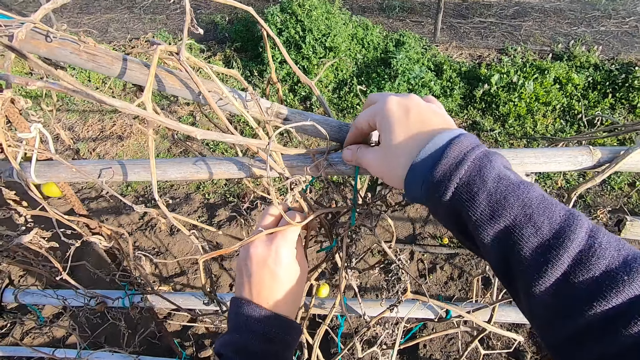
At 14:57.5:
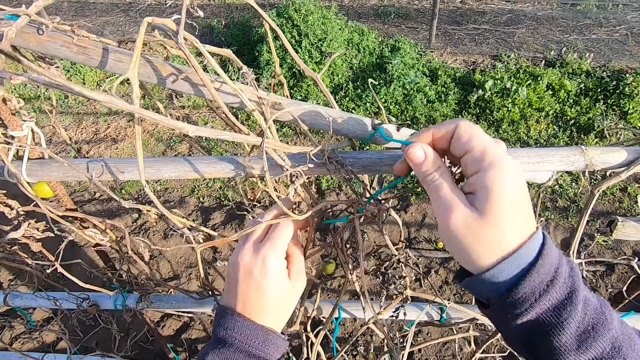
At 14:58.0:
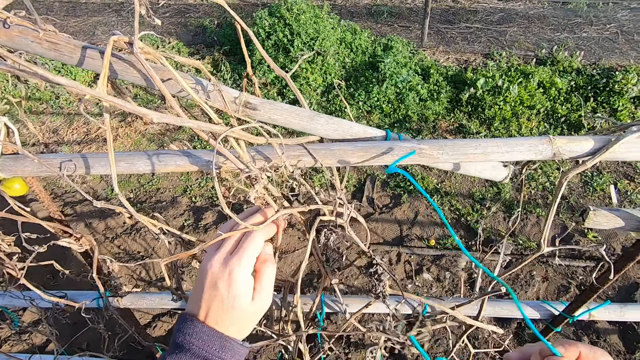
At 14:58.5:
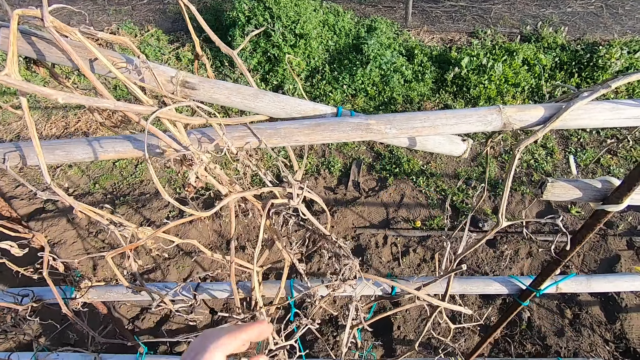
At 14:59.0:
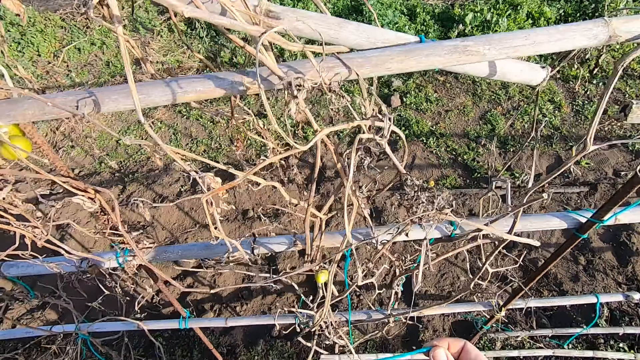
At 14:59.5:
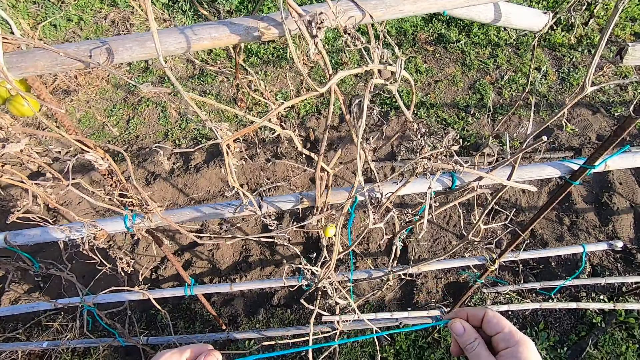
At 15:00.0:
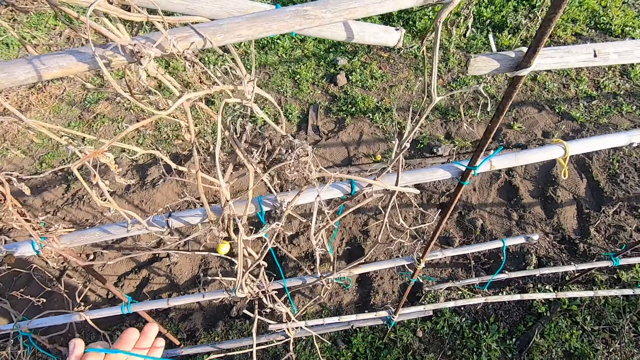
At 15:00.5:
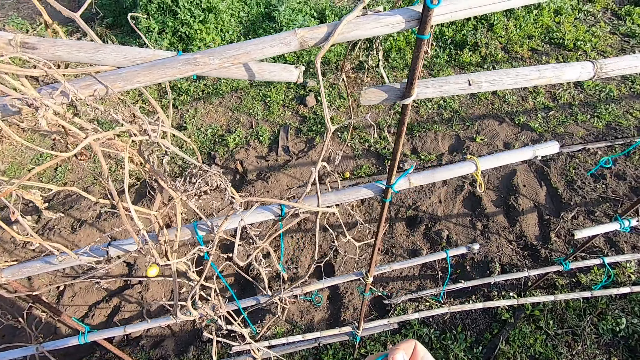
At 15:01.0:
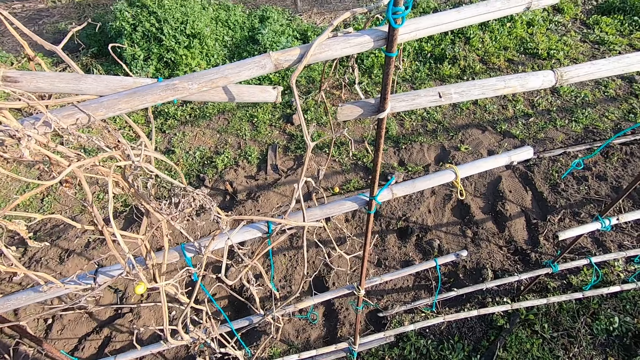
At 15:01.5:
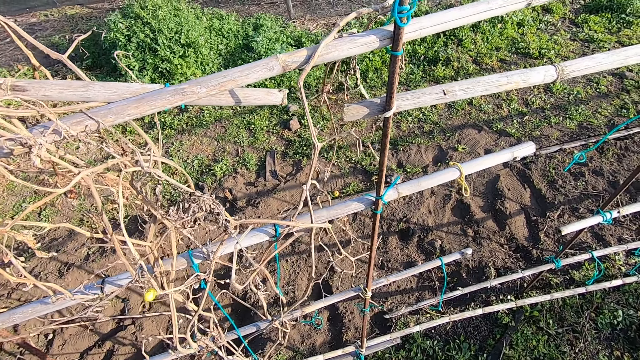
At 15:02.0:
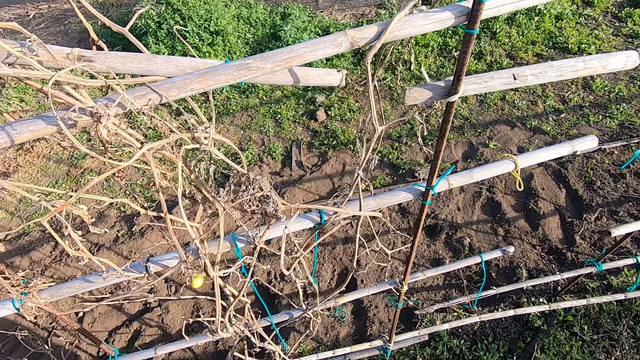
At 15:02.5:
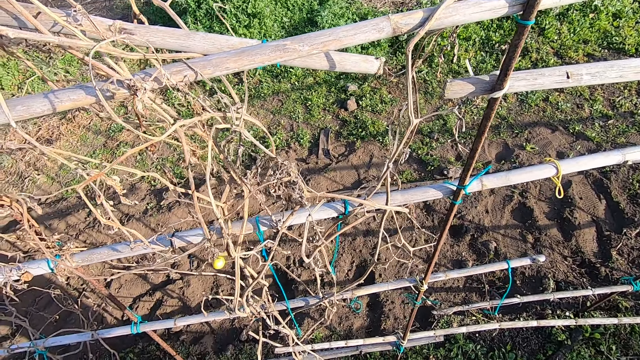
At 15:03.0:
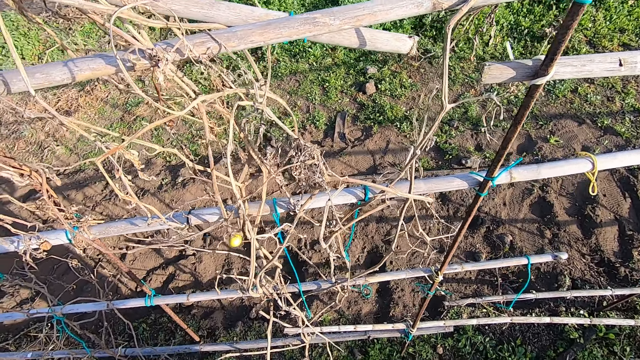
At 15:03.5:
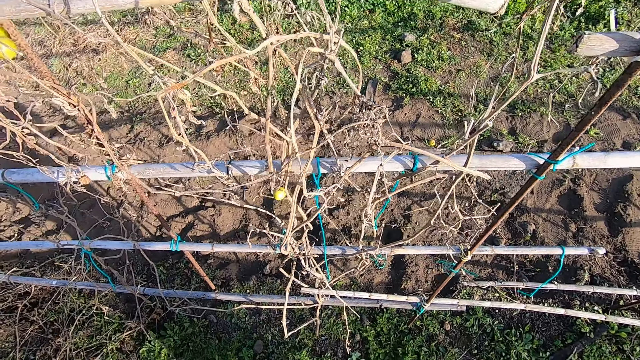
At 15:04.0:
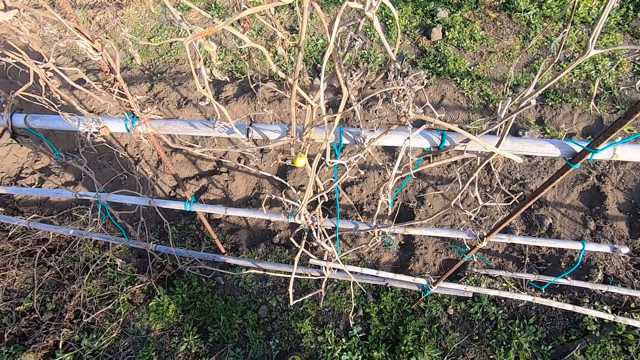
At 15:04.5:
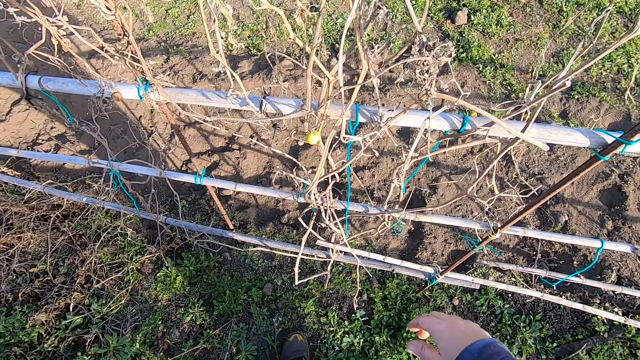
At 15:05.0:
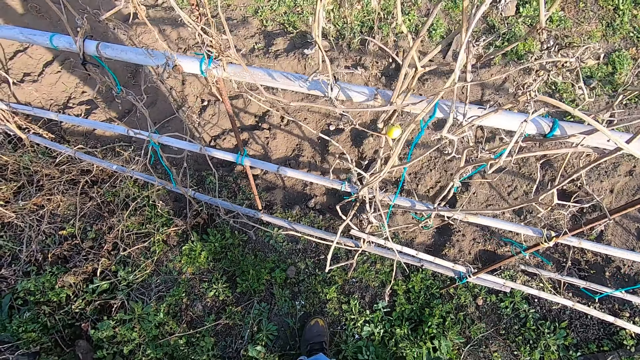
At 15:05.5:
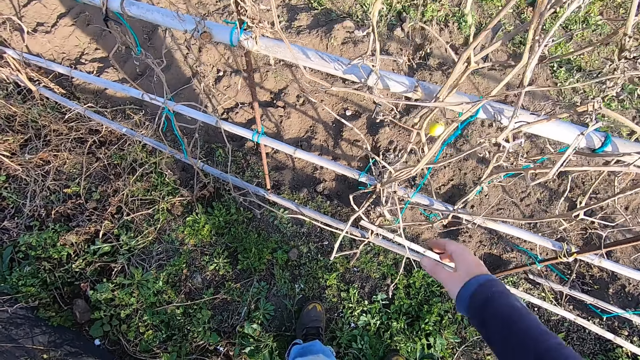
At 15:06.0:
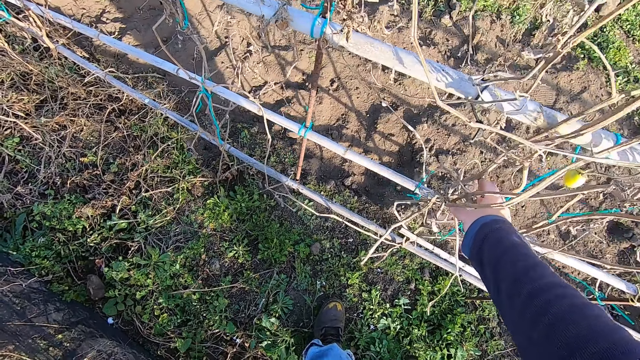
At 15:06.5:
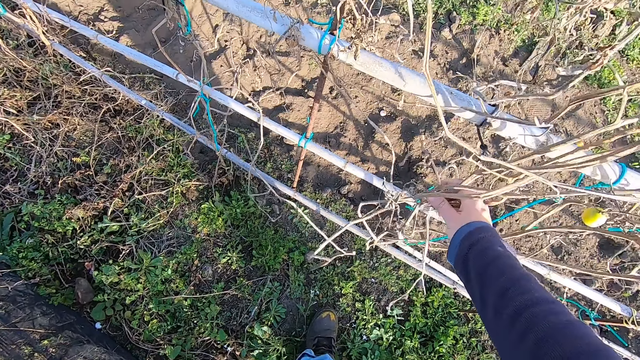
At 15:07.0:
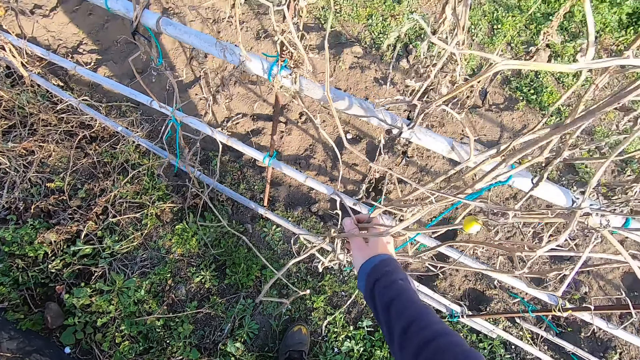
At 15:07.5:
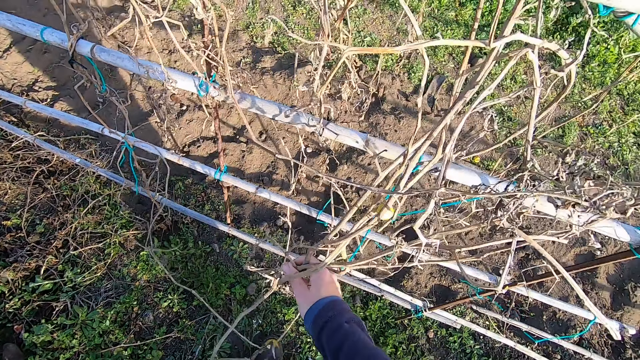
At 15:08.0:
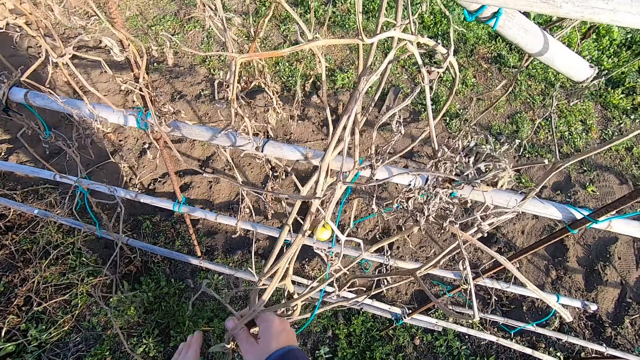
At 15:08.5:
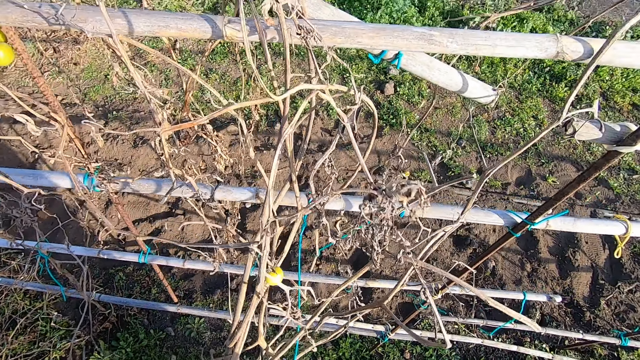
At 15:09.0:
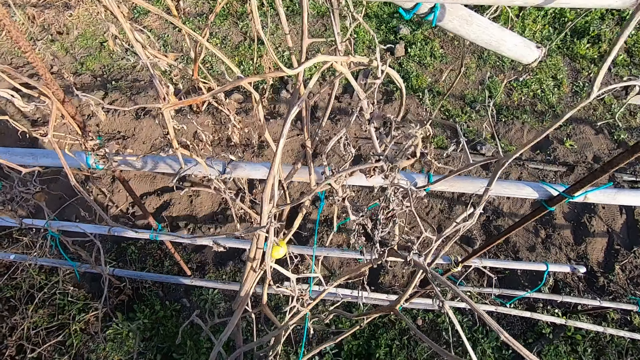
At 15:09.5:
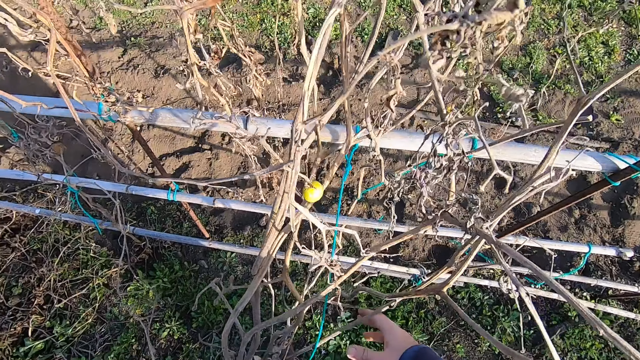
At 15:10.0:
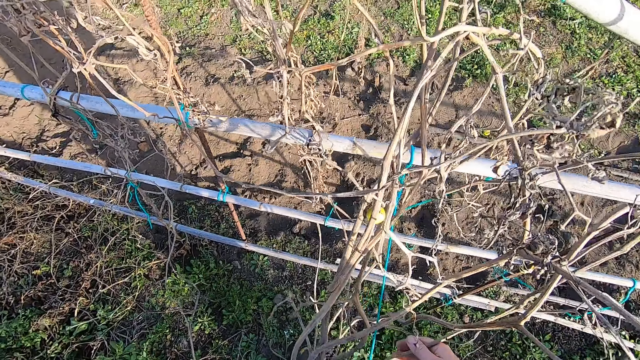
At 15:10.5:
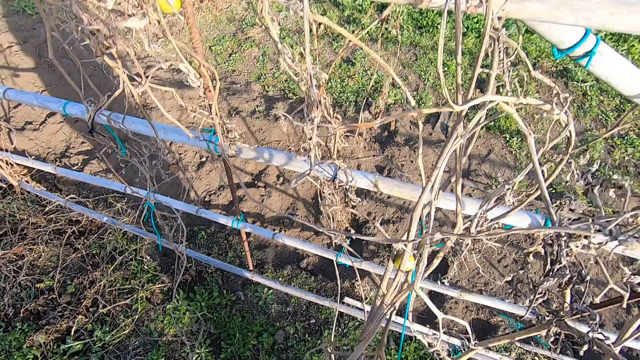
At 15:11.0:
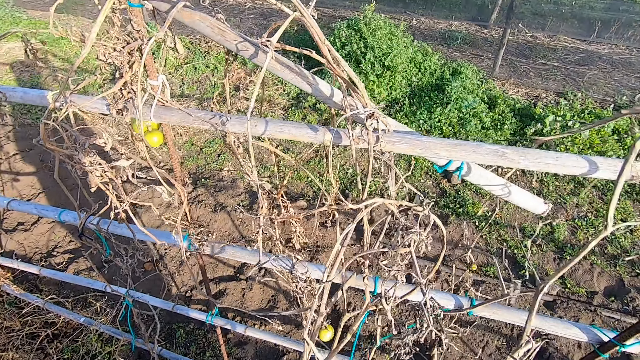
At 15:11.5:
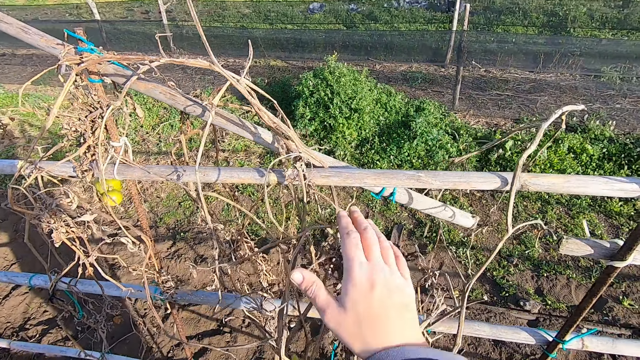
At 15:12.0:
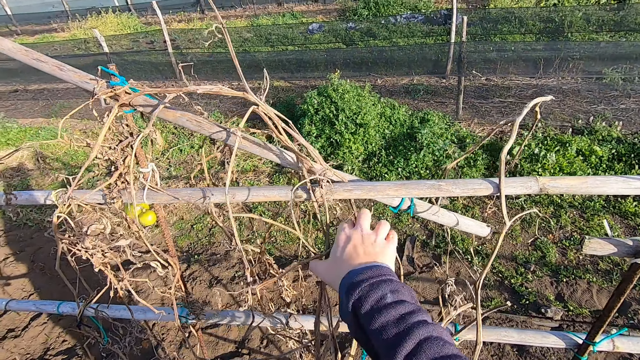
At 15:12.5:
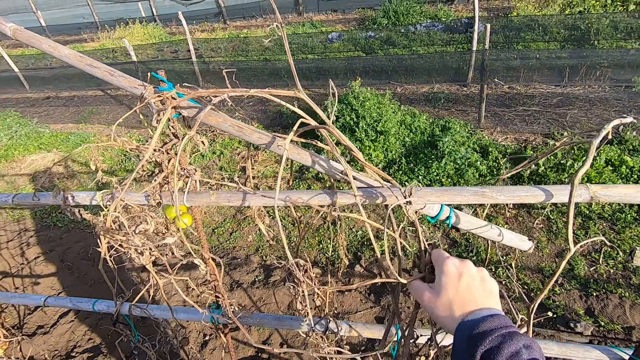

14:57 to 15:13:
The camera wearer pulls the rope. They hold the rope with both hands. They put the rope into a pocket. They stand beside the bamboo sticks. They pull a shrub with the right hand. They hold the dry branches. They pull the dry branches.

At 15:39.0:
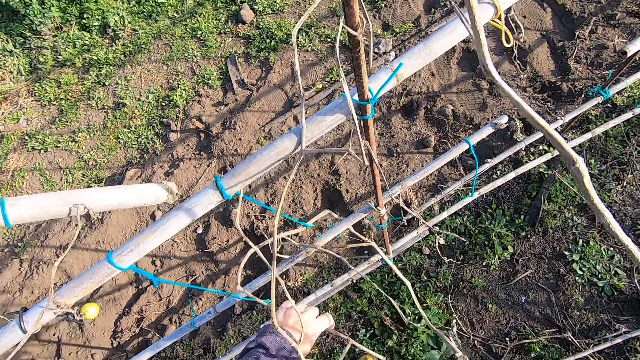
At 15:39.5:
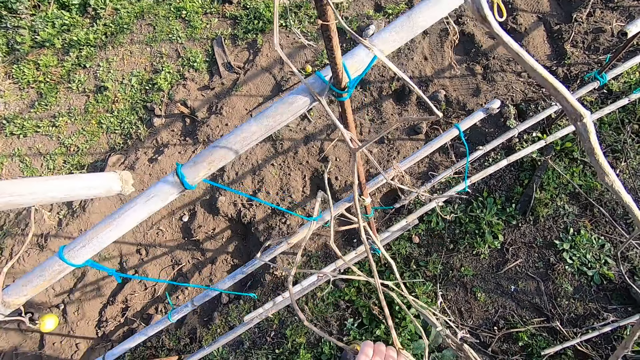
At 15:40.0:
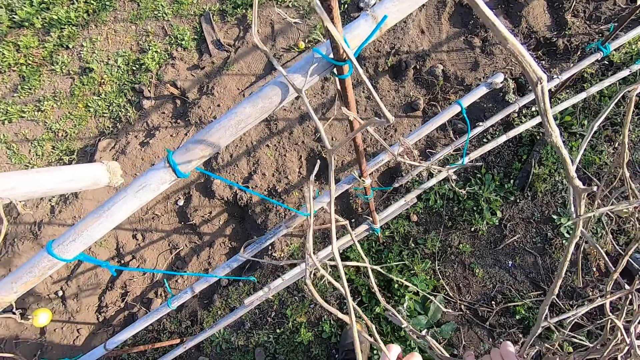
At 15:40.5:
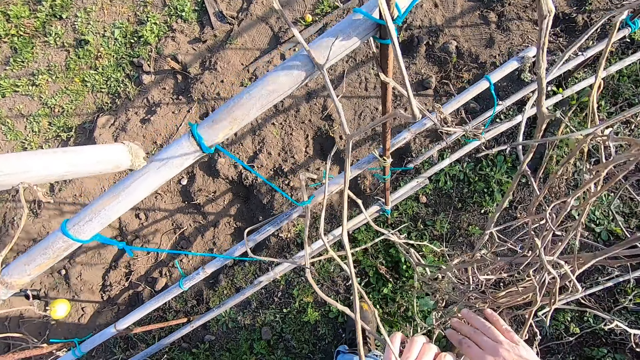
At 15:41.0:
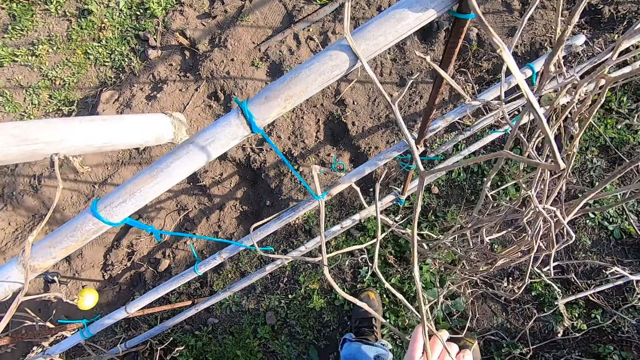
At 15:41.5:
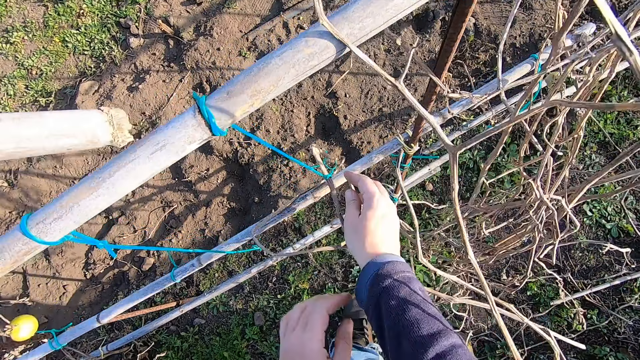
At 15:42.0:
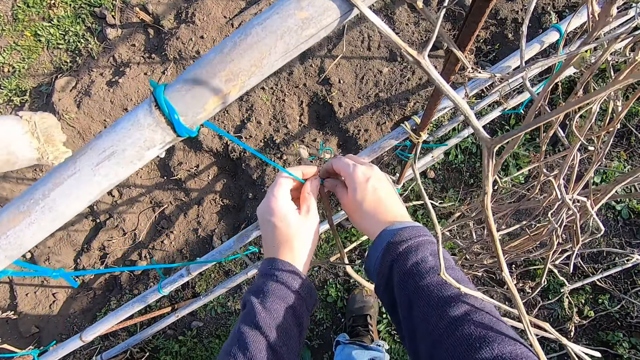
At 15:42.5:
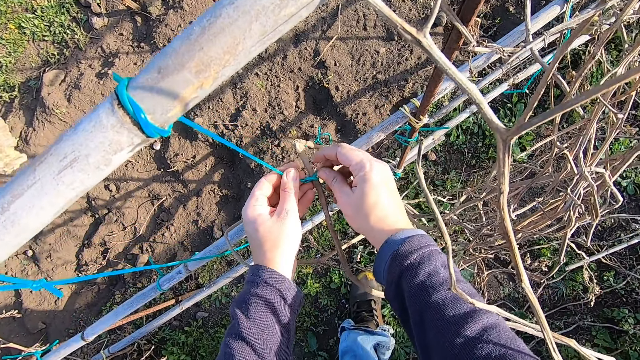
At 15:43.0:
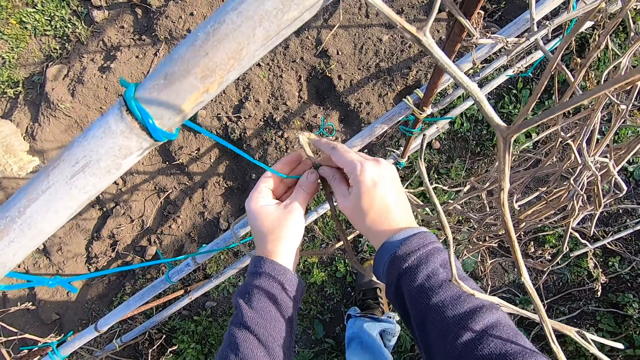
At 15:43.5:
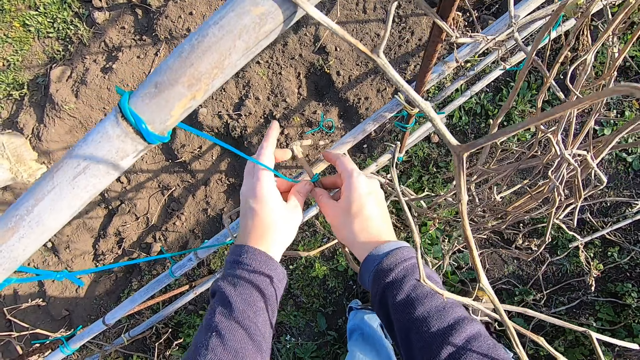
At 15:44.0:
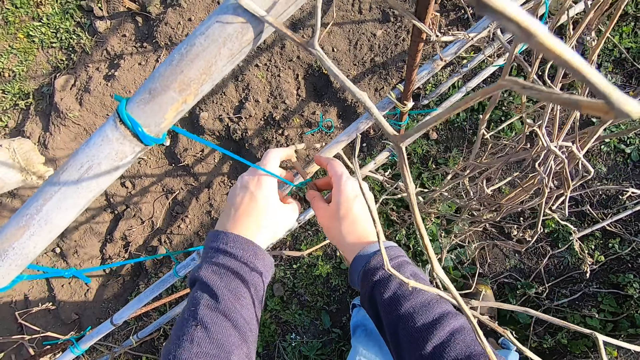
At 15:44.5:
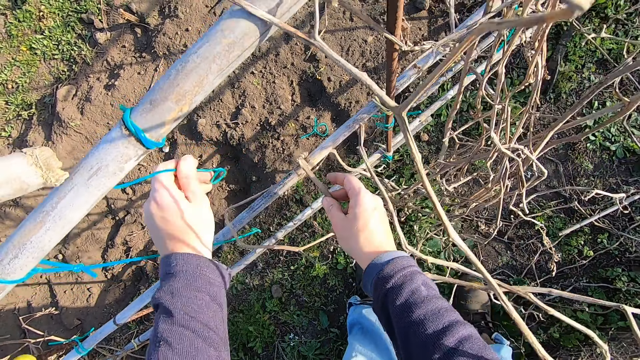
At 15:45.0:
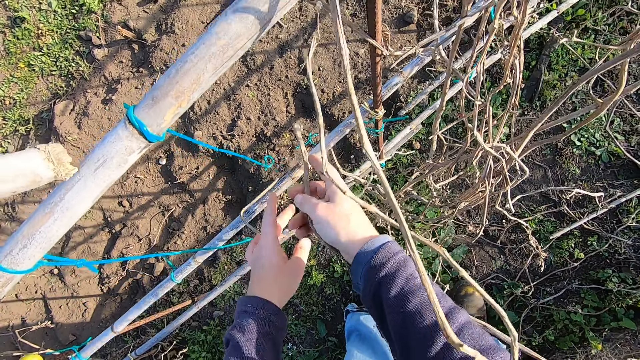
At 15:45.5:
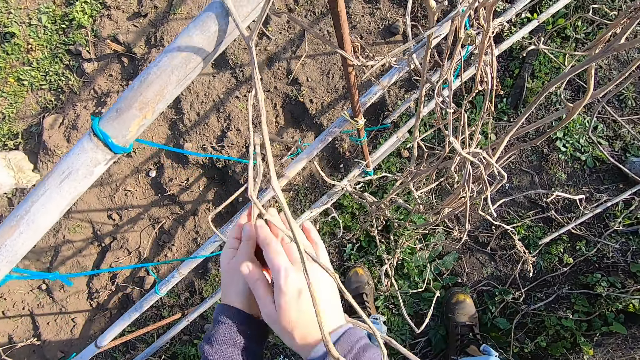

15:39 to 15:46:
The camera wearer leaves a pile of shrubs leaning on the wood fence. They loosen the rope on the shrubs with both hands. They untie the knot.
